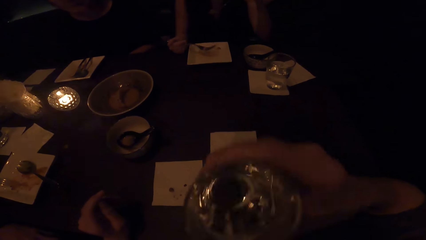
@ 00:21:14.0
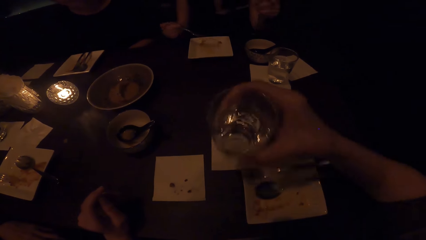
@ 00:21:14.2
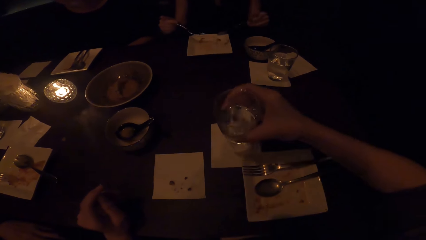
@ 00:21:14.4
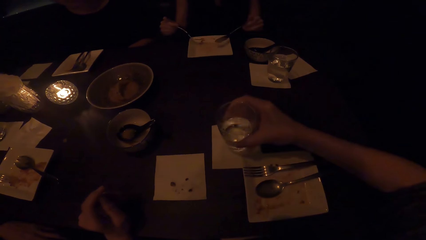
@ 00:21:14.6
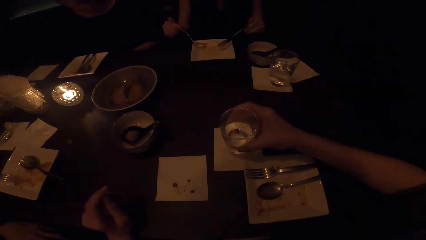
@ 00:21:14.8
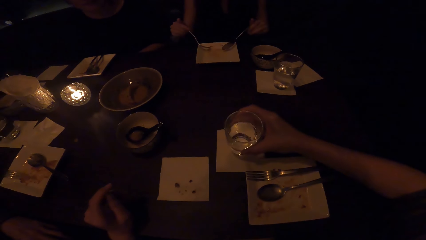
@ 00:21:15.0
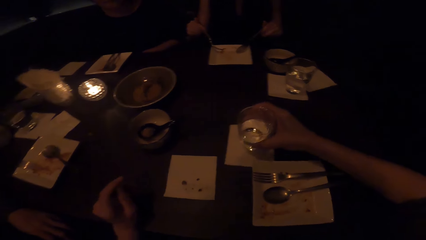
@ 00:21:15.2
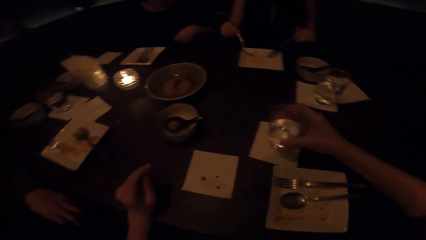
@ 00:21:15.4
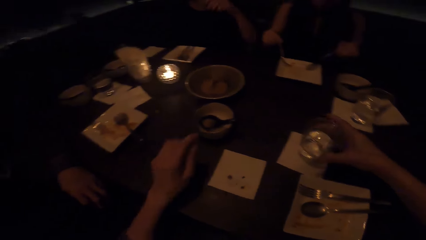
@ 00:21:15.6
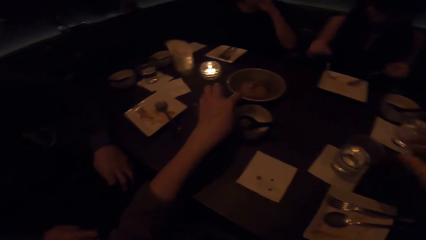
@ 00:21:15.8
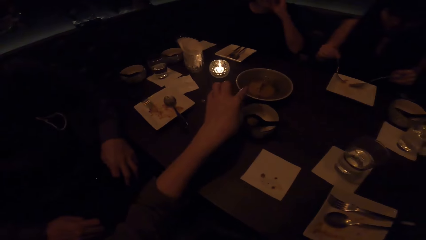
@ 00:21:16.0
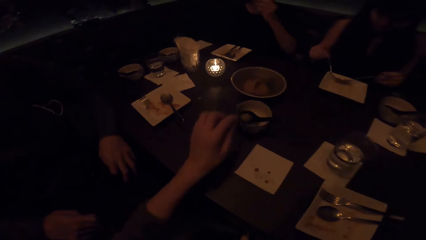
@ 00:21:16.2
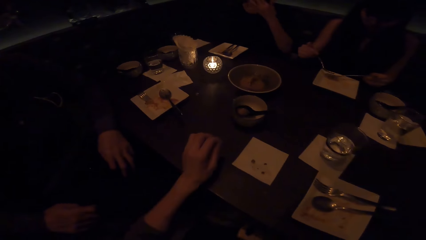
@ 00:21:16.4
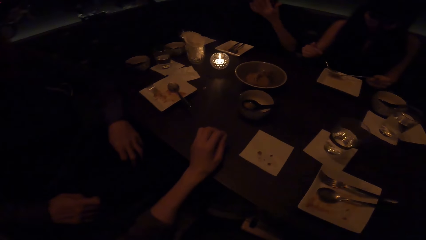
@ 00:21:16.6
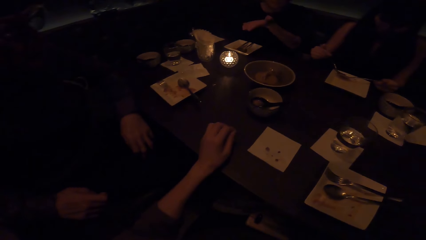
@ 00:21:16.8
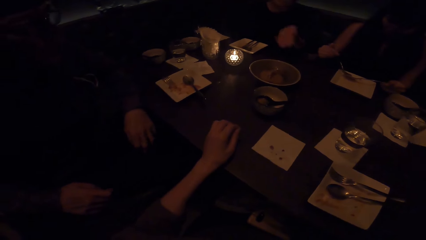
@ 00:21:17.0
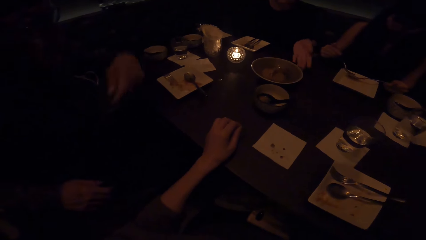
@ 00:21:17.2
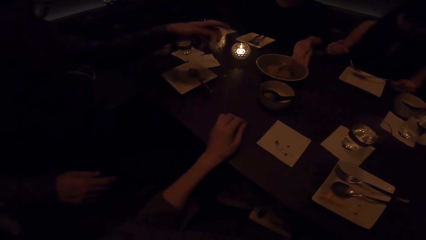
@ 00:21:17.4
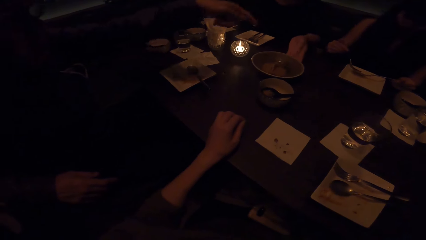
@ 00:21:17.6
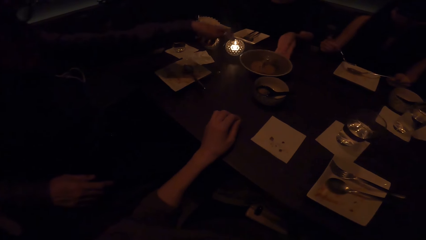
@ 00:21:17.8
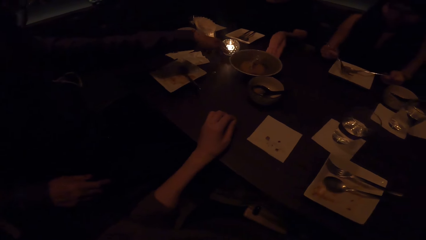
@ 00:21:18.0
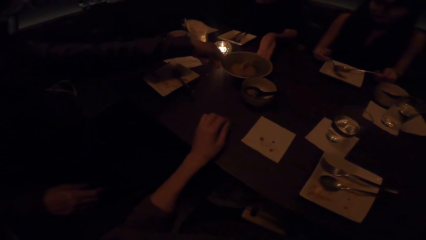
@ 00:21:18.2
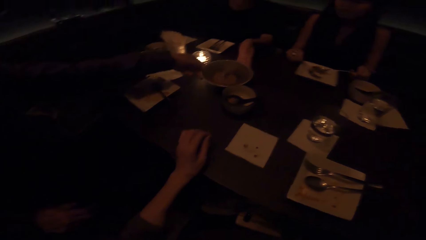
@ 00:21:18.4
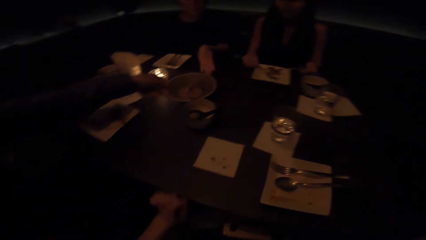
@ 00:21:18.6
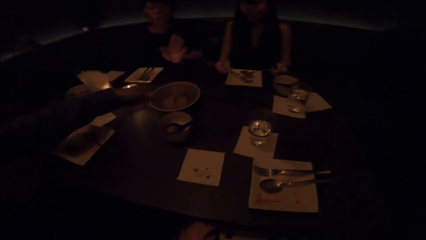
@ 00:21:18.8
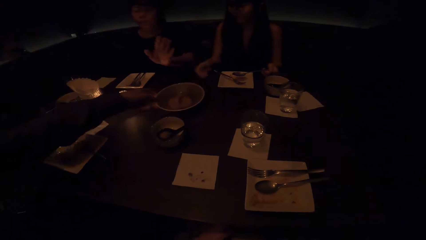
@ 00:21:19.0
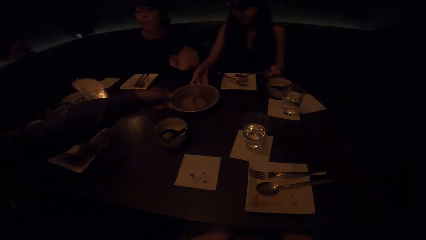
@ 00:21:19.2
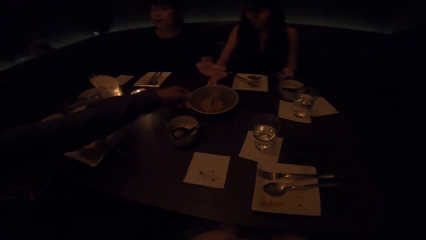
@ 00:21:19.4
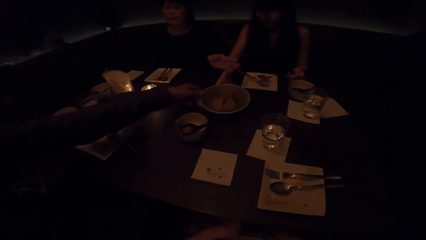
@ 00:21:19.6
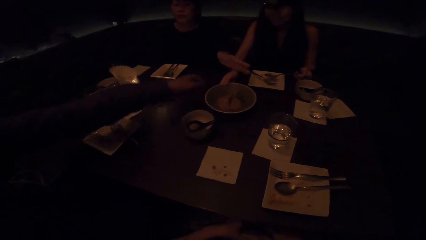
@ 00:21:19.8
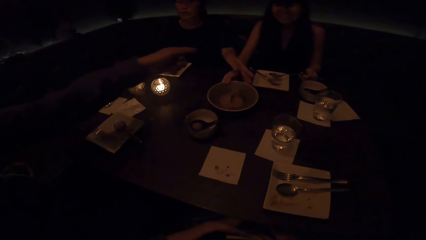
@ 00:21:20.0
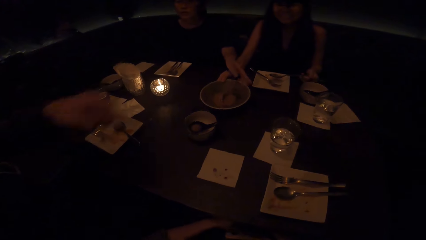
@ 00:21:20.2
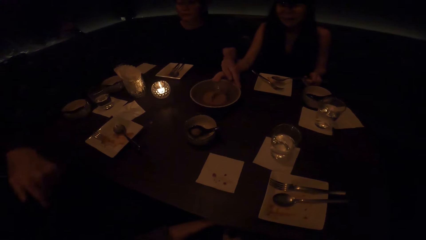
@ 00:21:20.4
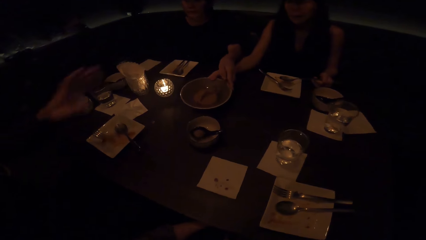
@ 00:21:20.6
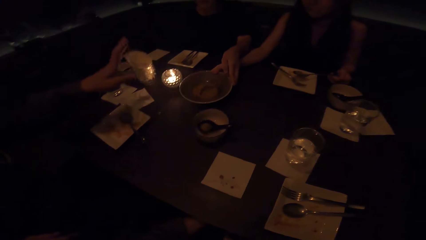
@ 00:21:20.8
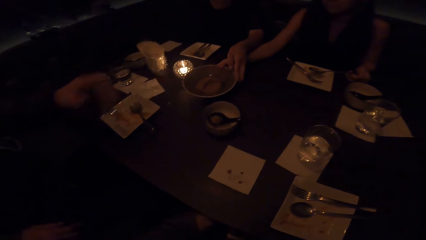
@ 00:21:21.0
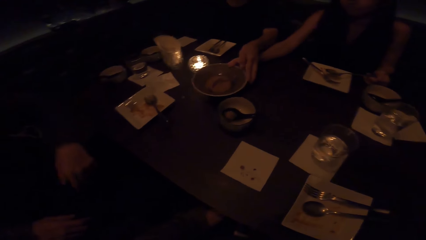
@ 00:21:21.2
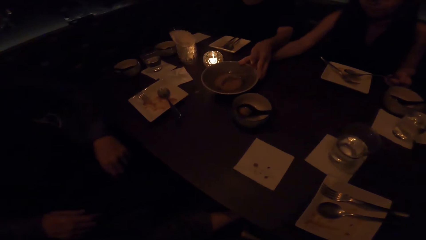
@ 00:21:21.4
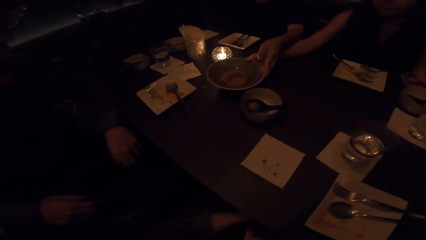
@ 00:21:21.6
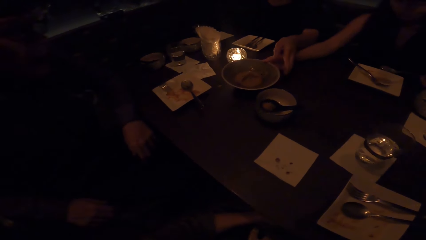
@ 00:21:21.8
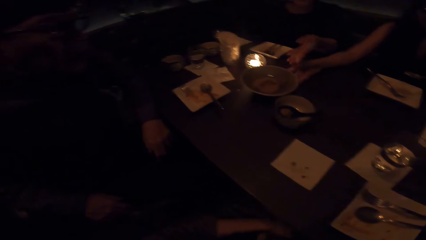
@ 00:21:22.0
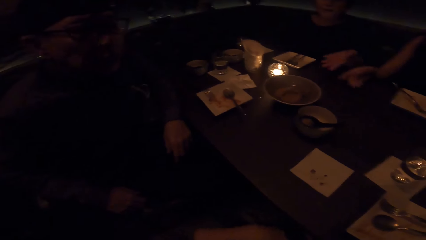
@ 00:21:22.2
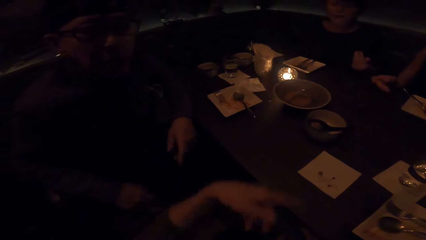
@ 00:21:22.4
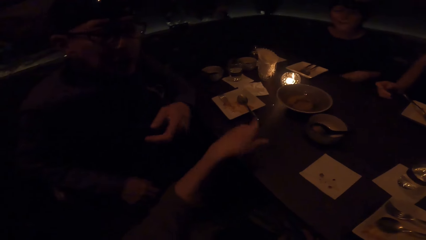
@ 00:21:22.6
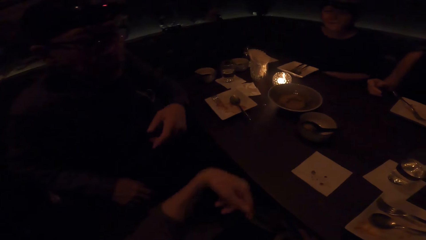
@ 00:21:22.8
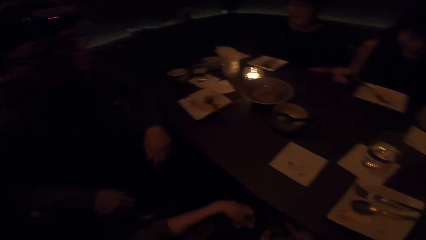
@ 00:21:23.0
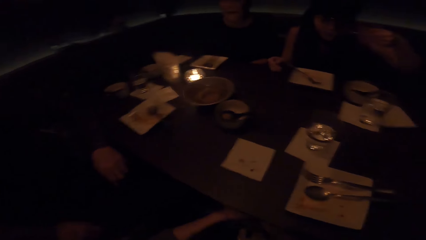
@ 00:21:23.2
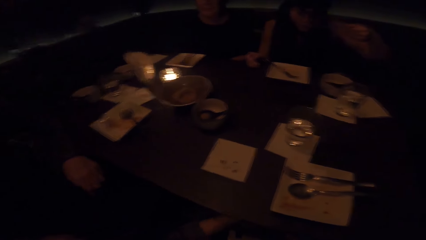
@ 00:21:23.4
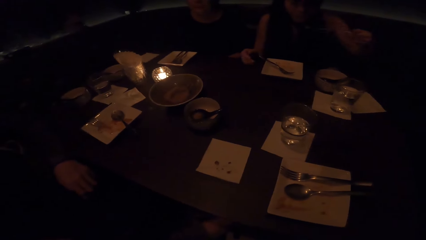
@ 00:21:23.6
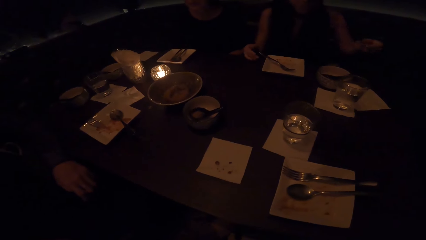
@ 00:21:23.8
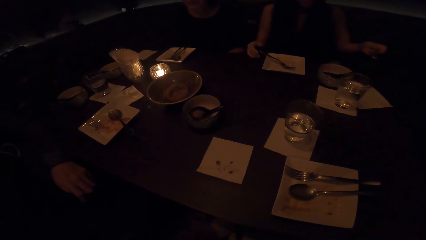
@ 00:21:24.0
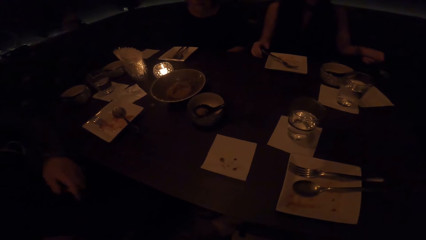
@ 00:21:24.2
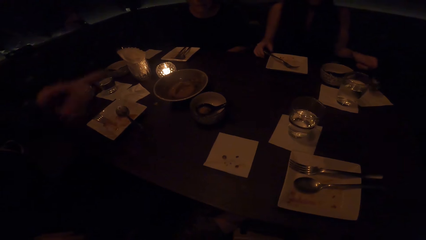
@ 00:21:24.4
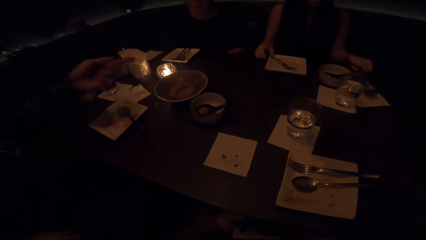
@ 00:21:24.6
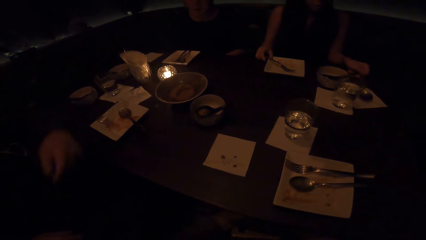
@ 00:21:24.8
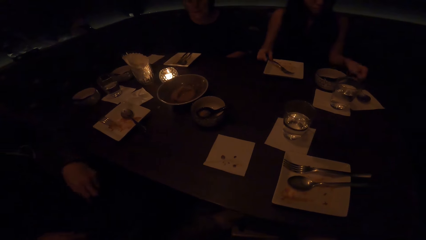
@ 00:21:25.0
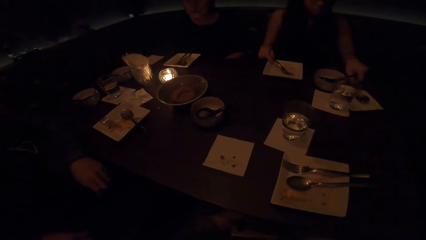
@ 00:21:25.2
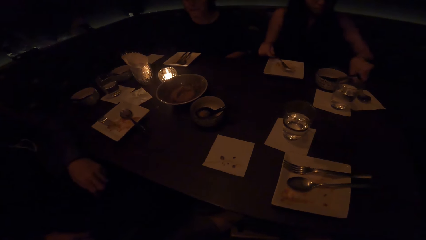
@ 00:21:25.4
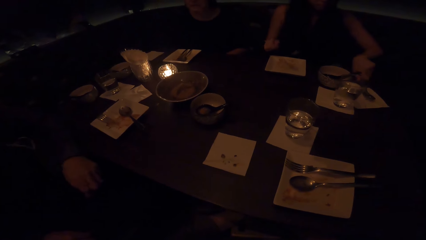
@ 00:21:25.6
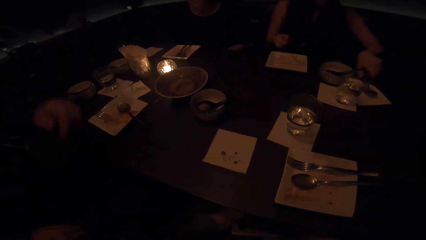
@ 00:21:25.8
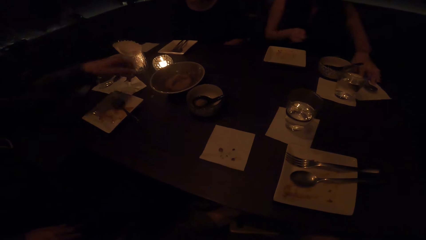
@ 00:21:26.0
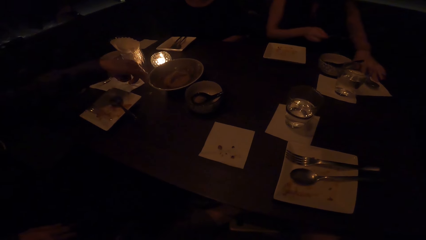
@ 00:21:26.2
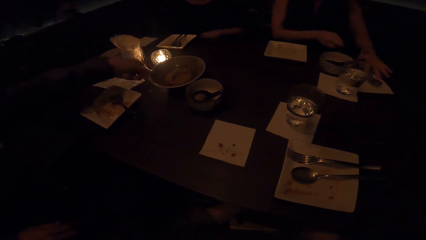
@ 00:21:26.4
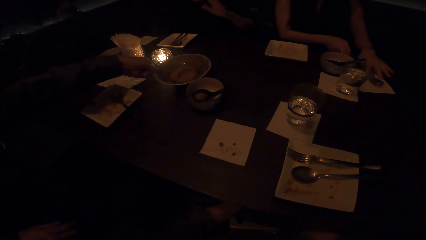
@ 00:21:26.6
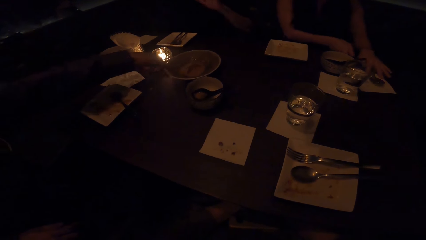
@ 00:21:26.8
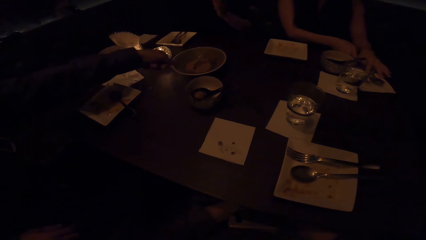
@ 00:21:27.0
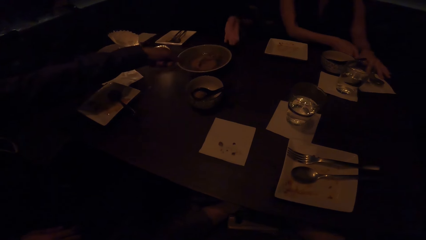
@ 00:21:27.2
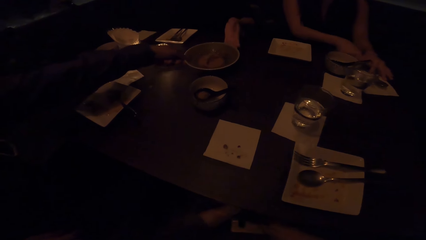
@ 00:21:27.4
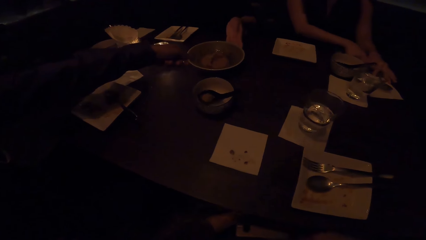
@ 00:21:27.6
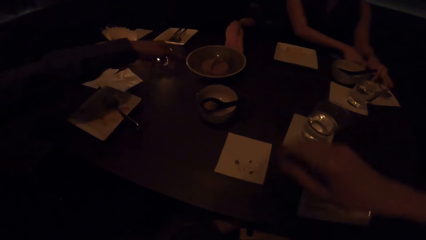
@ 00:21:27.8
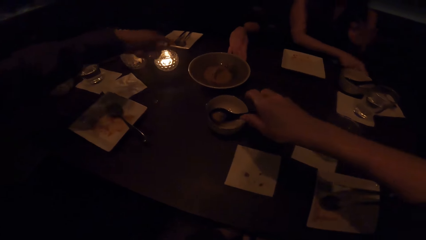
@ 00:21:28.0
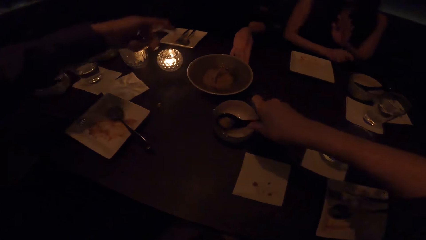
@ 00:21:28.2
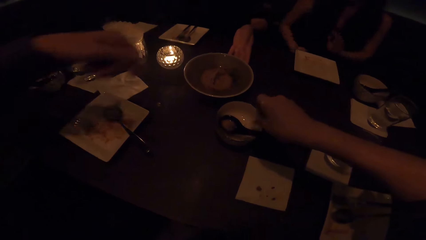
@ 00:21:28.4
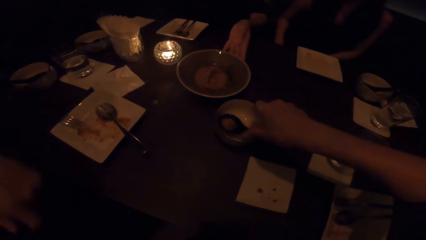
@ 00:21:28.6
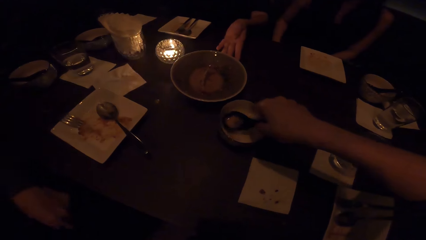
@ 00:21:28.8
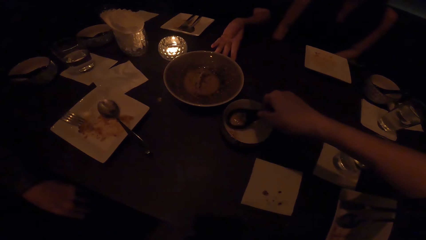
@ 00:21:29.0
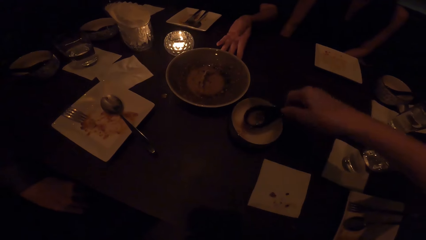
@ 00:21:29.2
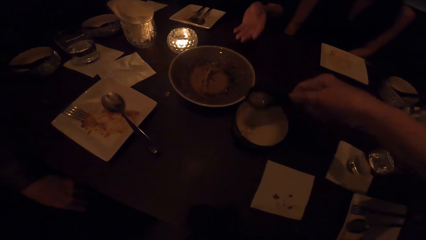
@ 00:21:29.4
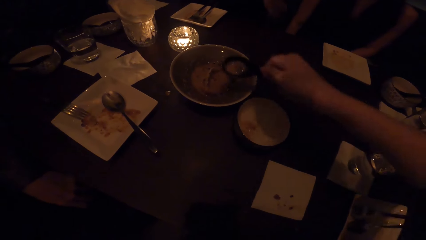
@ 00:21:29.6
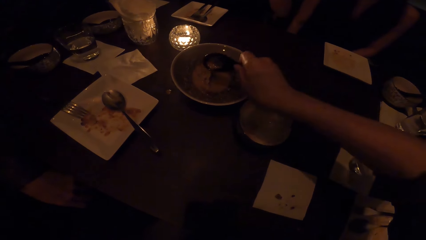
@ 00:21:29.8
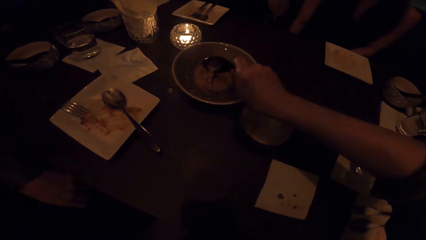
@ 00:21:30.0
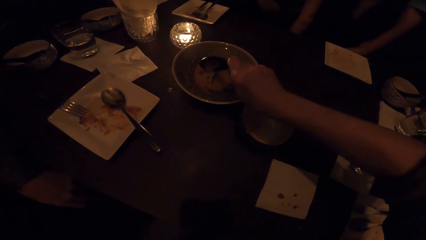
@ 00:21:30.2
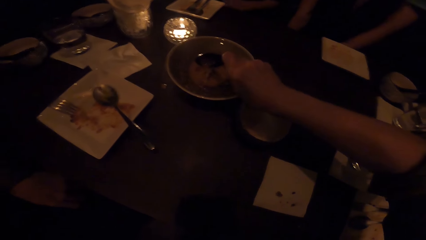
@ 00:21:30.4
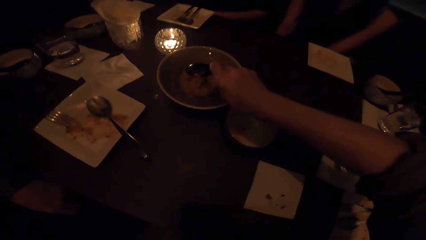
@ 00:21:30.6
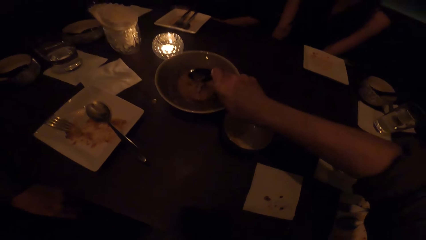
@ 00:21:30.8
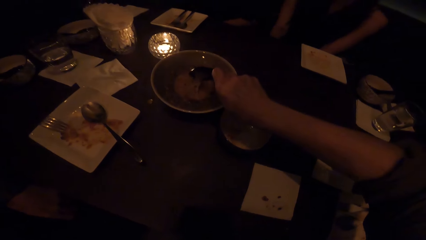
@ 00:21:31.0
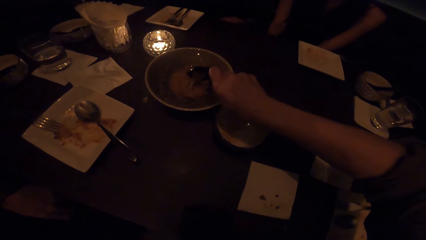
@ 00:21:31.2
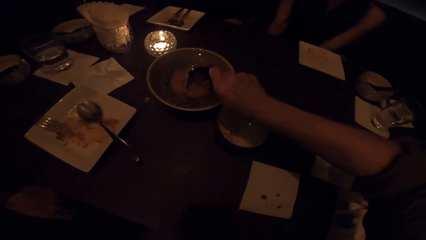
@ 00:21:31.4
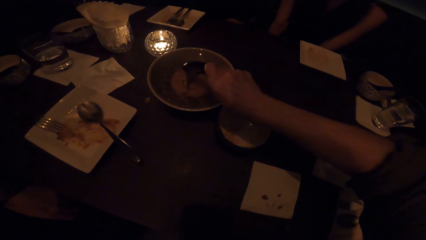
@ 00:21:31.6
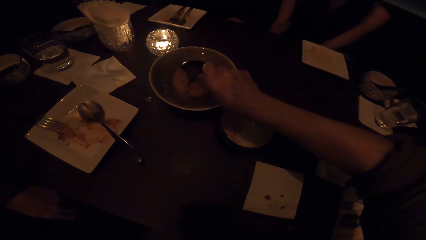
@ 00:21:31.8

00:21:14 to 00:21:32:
The camera wearer puts the glass of drink on the table. They serve themselves on the remaining soup.
